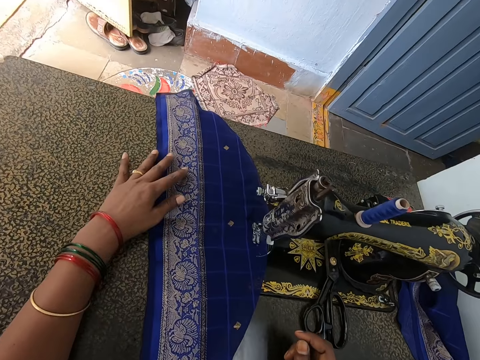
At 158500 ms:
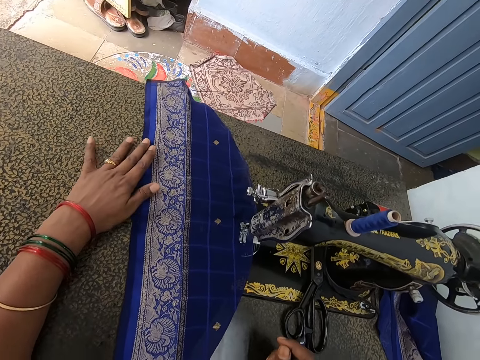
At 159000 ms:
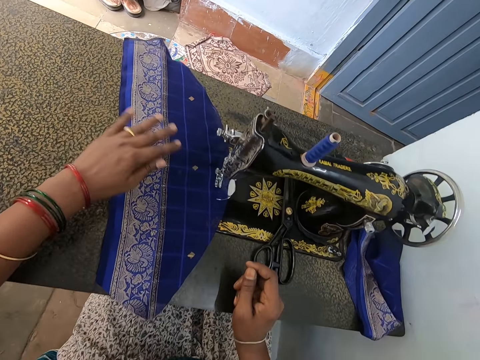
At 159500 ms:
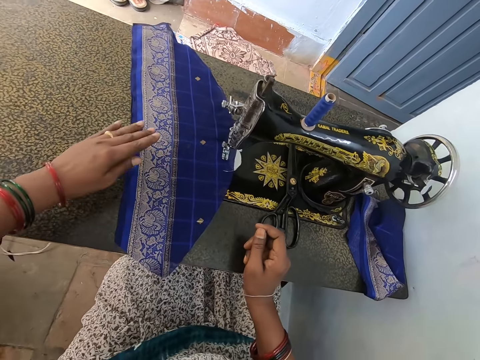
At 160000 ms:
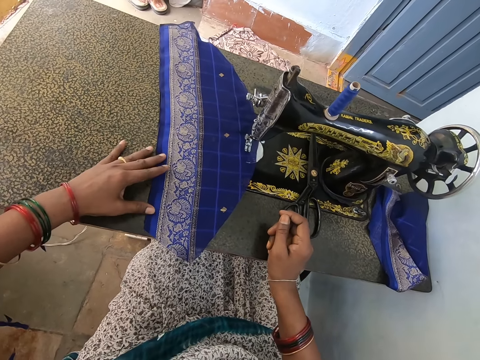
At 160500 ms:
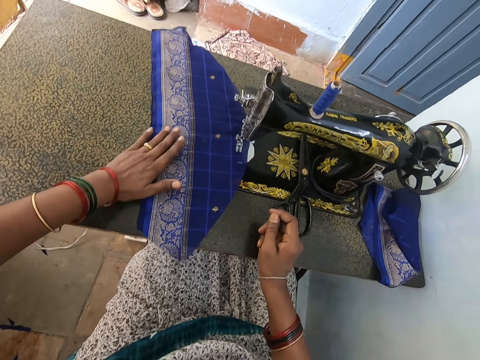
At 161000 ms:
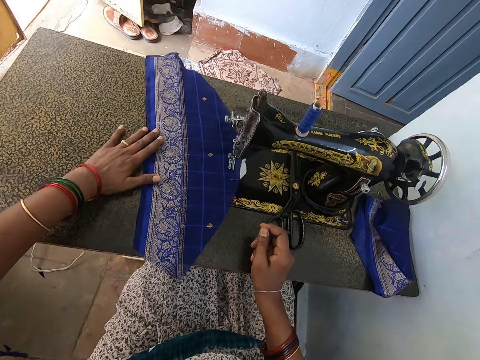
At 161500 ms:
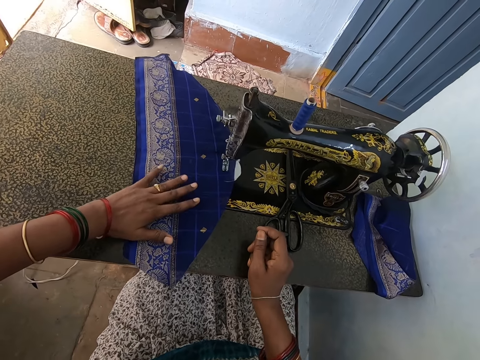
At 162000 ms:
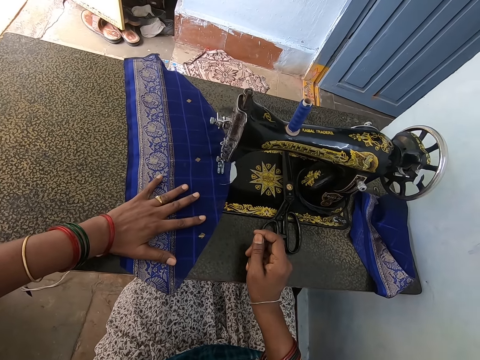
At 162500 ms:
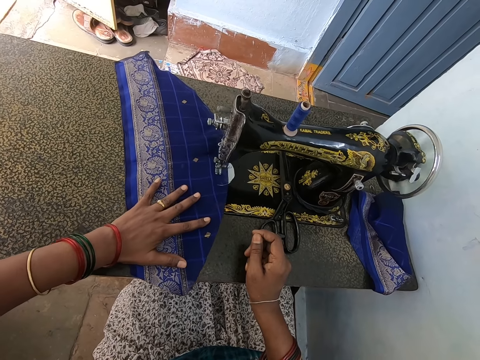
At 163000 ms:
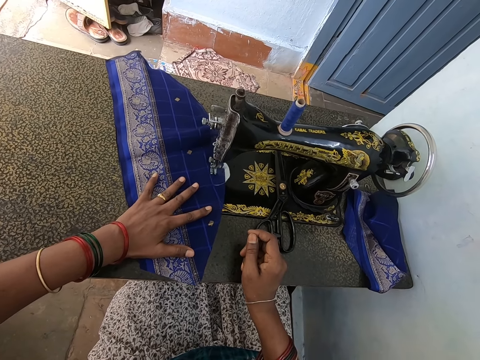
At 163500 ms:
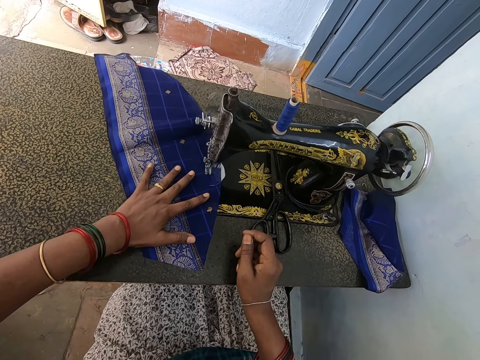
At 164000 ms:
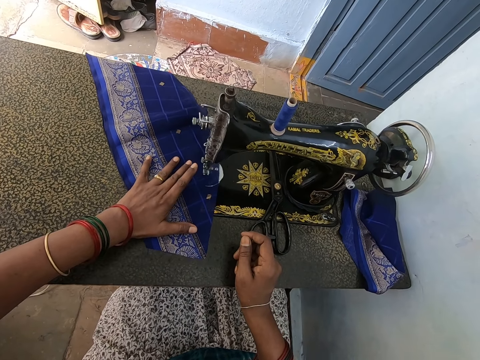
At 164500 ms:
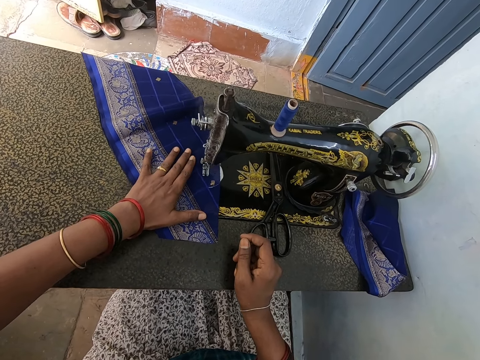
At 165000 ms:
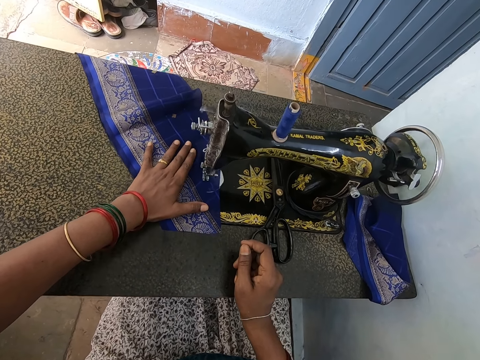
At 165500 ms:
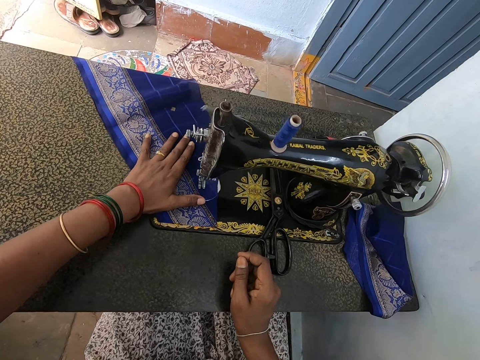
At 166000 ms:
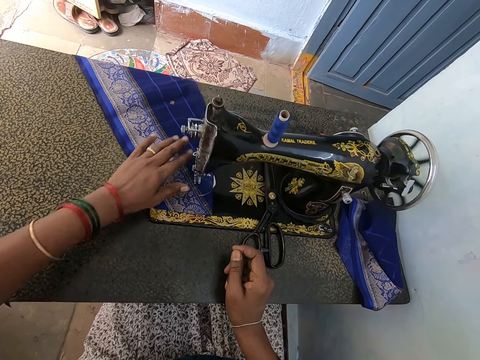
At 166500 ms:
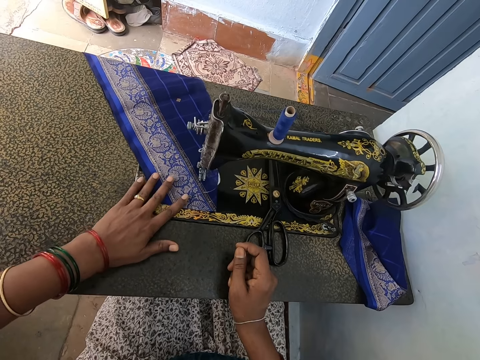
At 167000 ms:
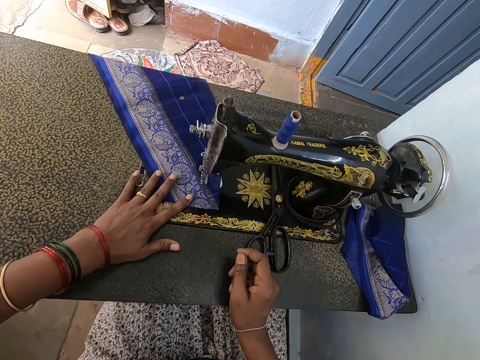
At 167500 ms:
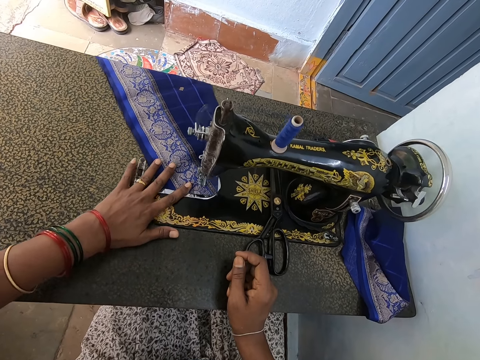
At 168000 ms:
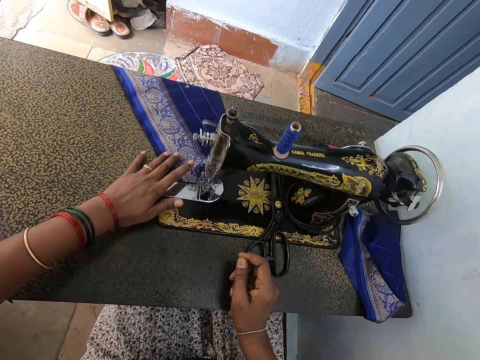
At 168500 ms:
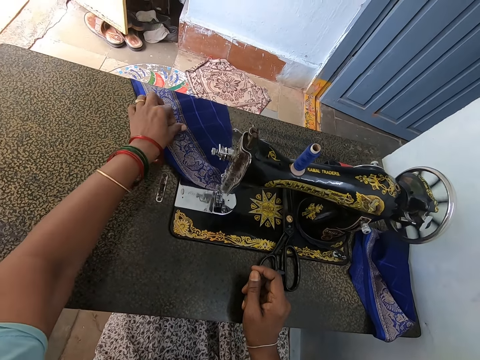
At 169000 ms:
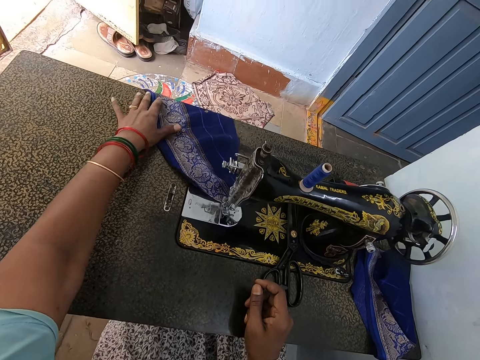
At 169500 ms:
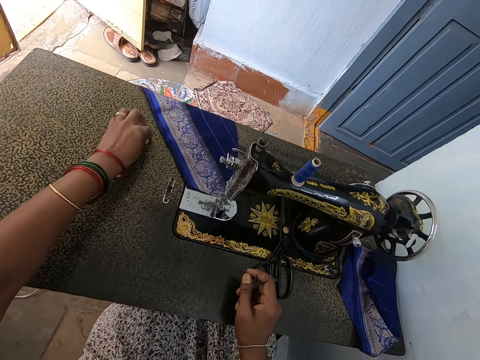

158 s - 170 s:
The camera wearer touches the piece of cloth. They sew the piece of cloth.

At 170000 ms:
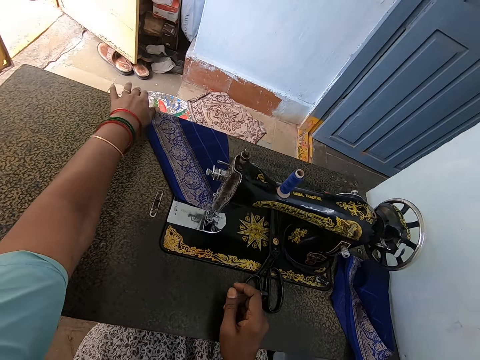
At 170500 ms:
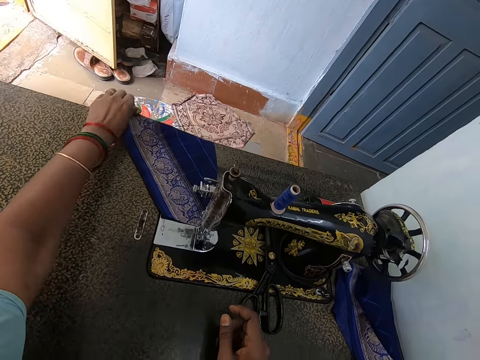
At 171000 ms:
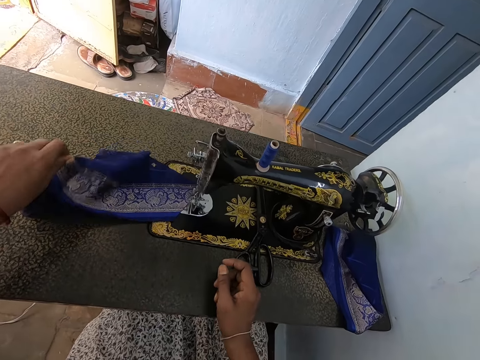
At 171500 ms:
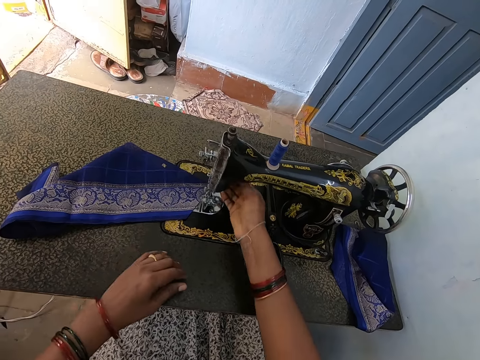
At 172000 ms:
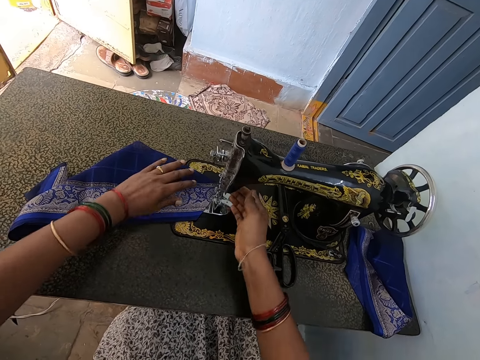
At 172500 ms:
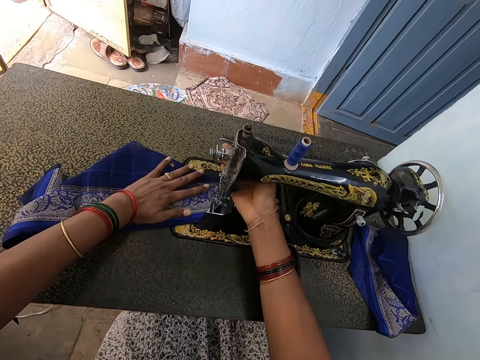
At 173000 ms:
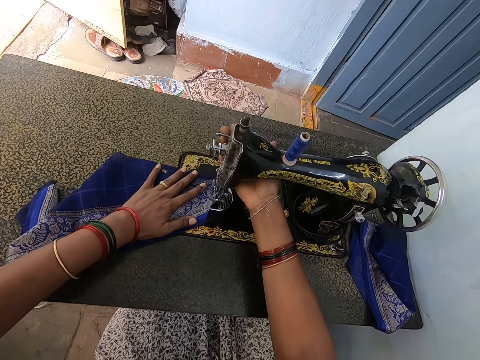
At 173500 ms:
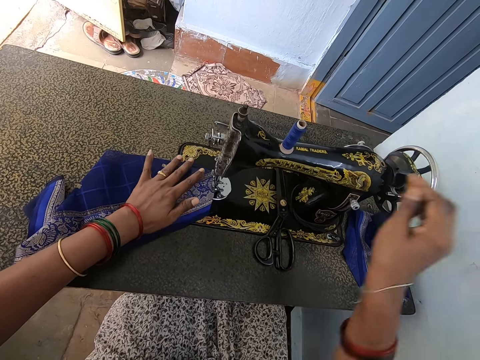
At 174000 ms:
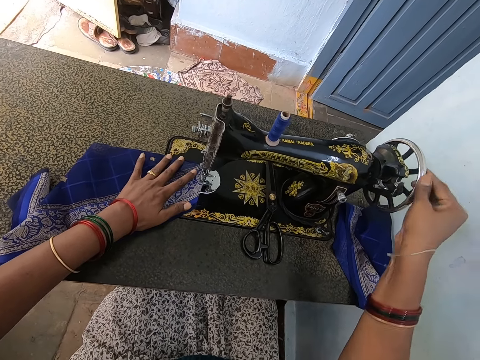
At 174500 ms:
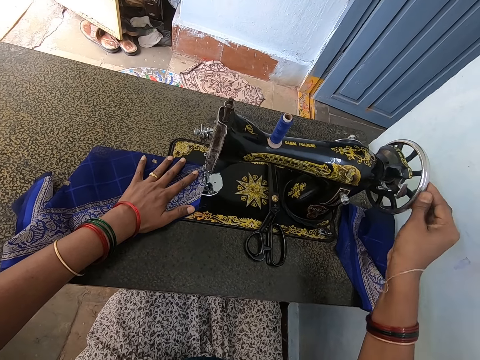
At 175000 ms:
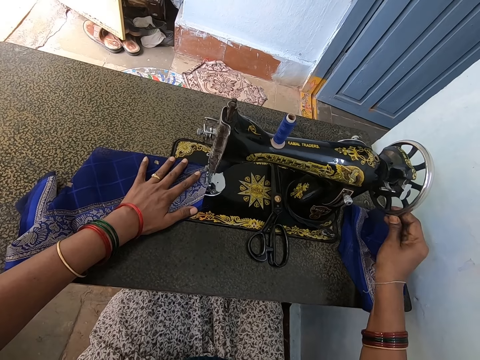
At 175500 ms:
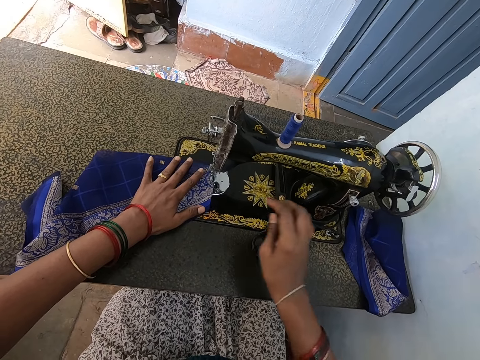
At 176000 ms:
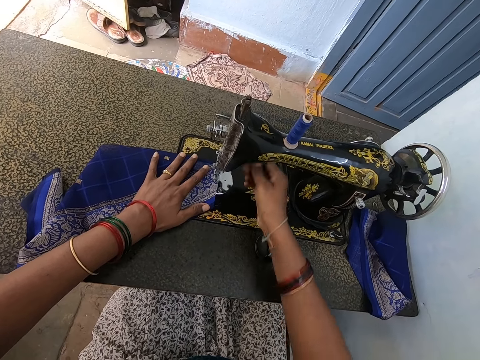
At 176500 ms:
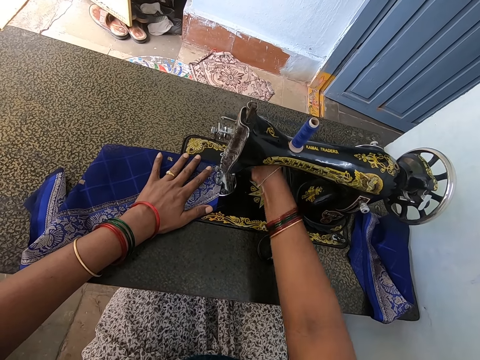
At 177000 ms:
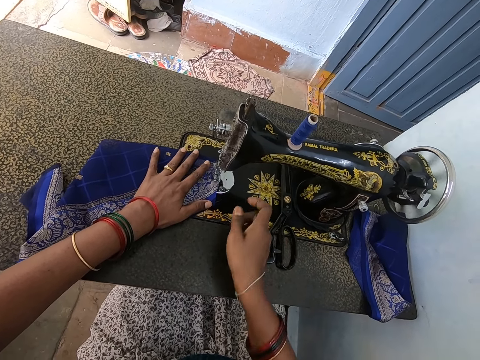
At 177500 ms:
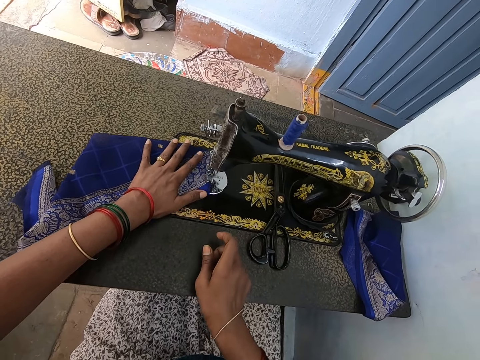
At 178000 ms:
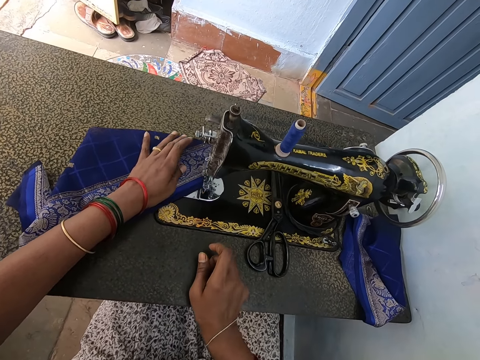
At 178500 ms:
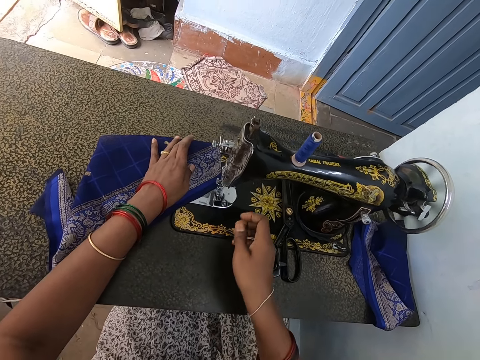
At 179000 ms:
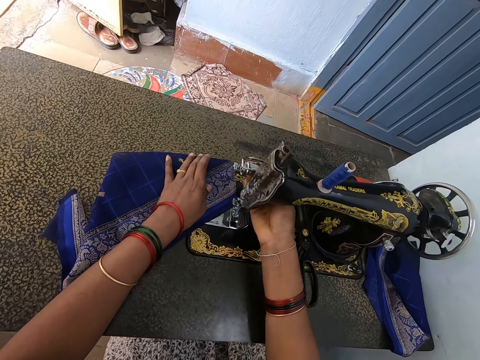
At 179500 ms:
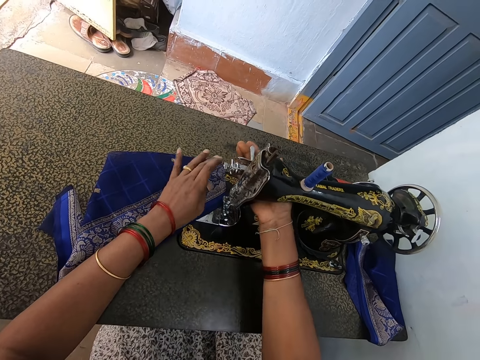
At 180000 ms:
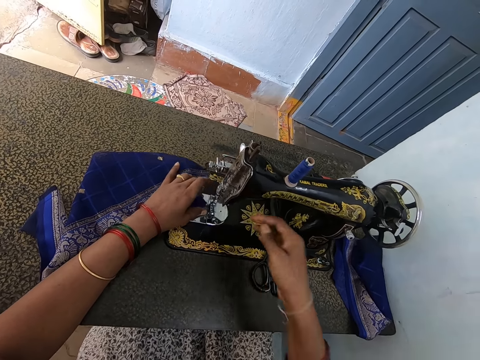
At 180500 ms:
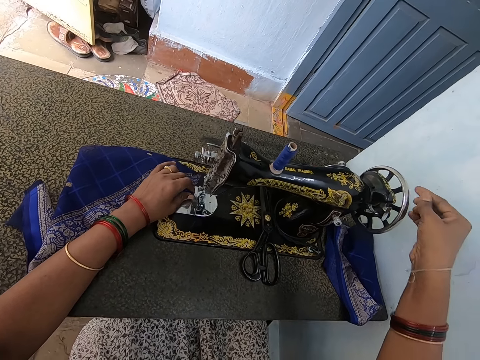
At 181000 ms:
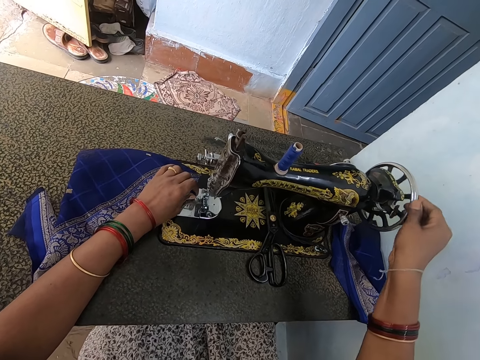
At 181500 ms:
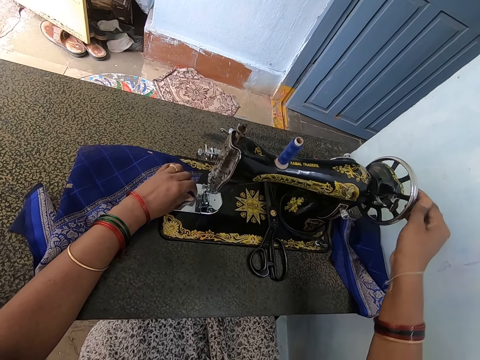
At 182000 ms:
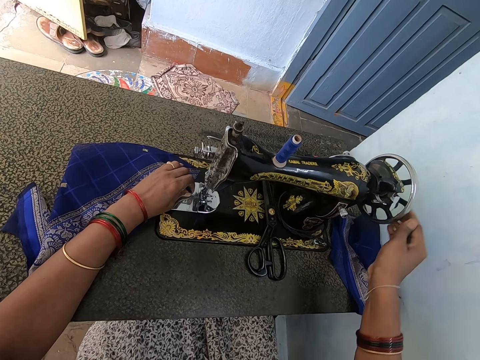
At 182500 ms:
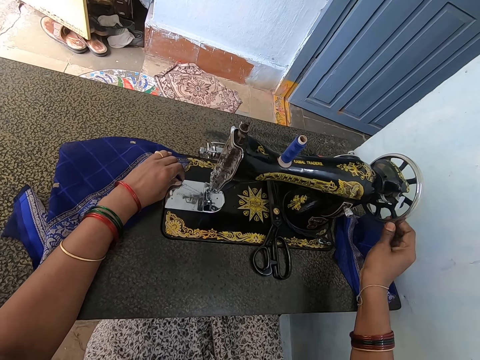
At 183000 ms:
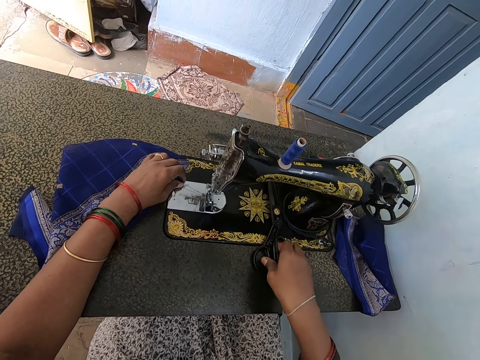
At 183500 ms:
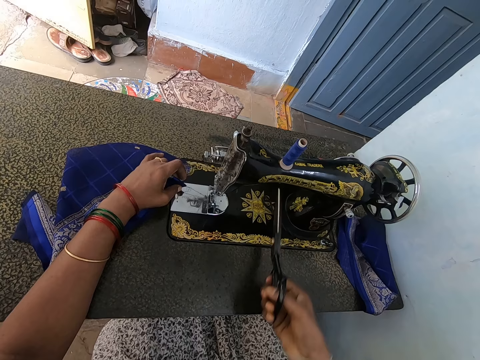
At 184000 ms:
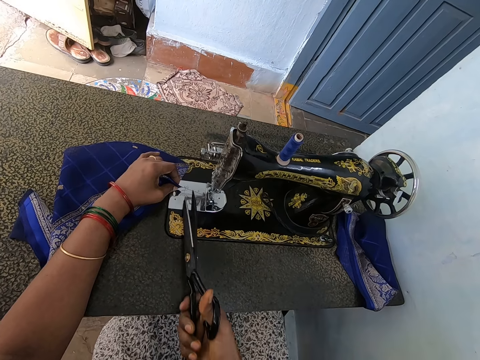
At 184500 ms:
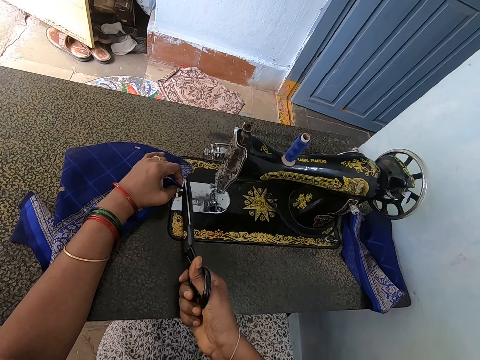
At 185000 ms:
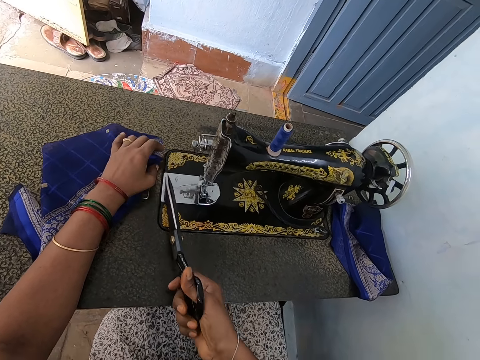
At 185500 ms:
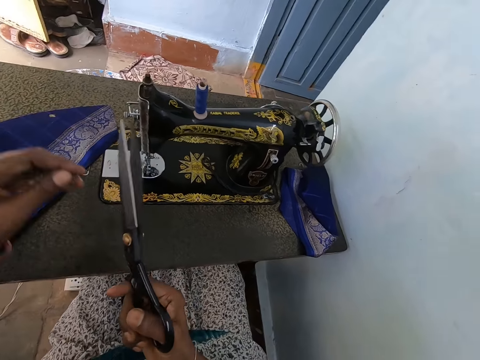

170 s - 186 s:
The camera wearer grabs the cloth. They lift up the piece of cloth. They touch the reverse lever part. They operate the sewing machine. They turn the balance wheel. They sew the cloth. They touch the reverse lever part. They sew the piece of cloth. They touch the reverse lever part. They operate the sewing machine. They turn the balance wheel. They take the scissors. They cut the thread.
